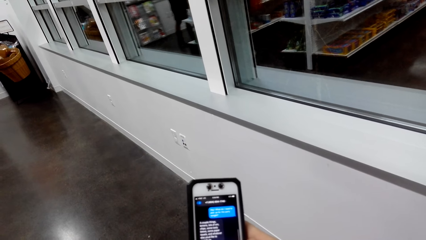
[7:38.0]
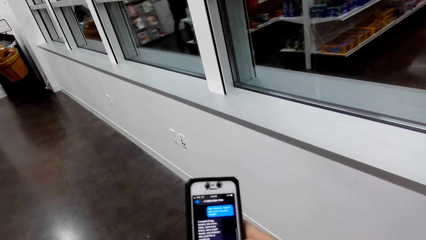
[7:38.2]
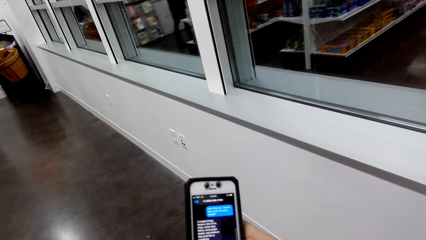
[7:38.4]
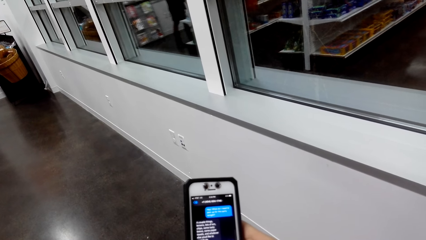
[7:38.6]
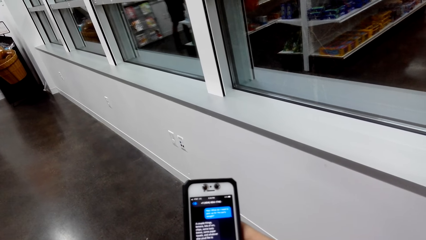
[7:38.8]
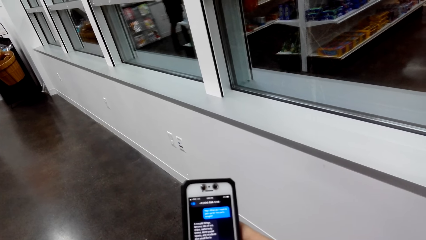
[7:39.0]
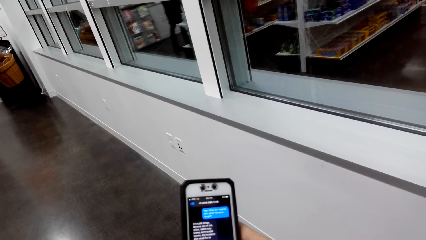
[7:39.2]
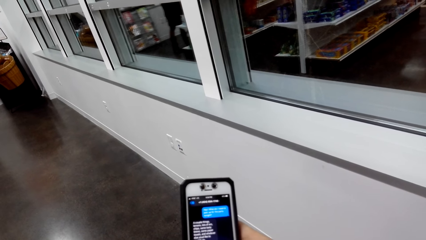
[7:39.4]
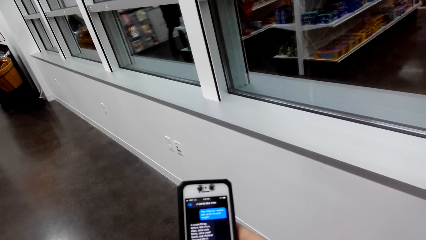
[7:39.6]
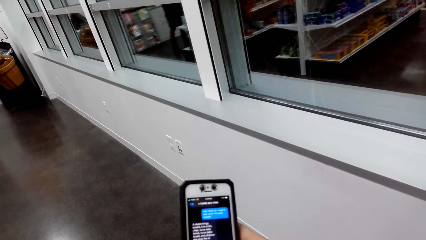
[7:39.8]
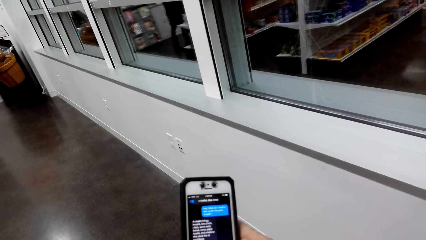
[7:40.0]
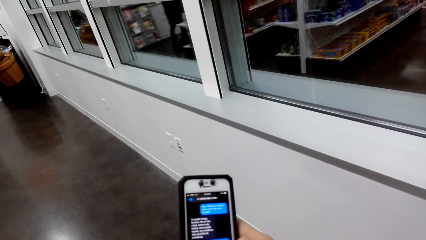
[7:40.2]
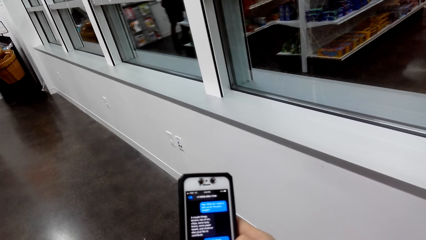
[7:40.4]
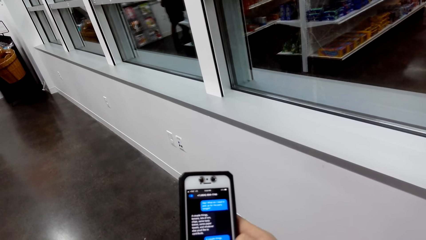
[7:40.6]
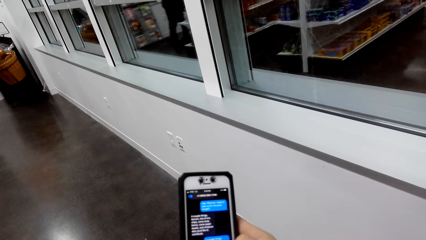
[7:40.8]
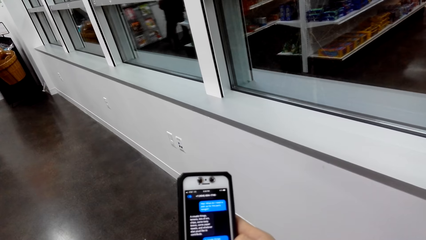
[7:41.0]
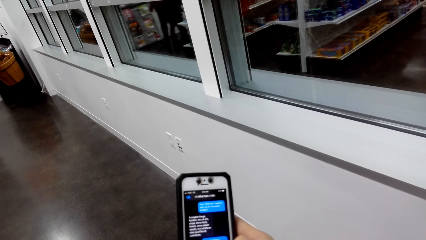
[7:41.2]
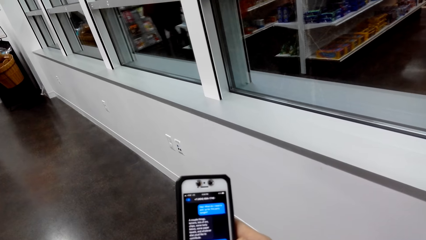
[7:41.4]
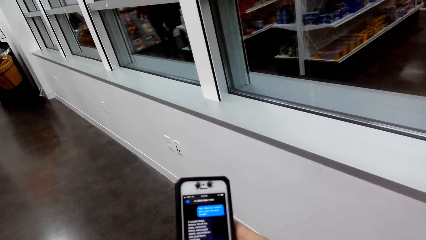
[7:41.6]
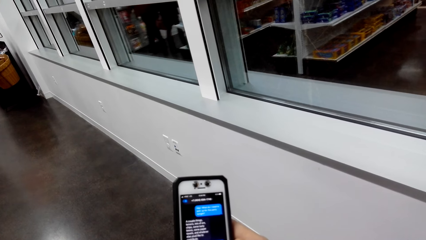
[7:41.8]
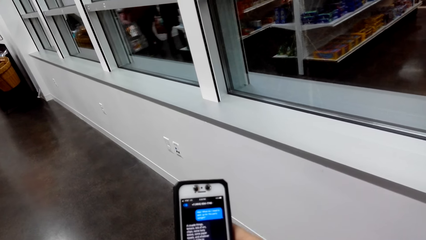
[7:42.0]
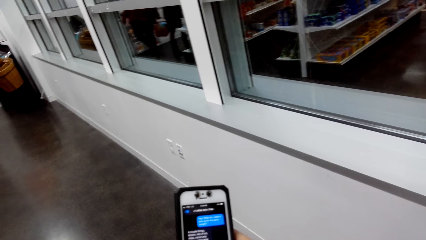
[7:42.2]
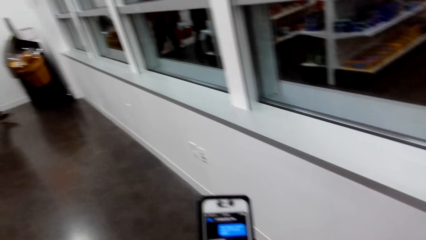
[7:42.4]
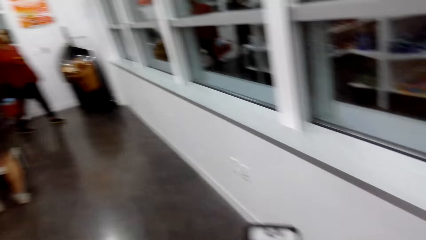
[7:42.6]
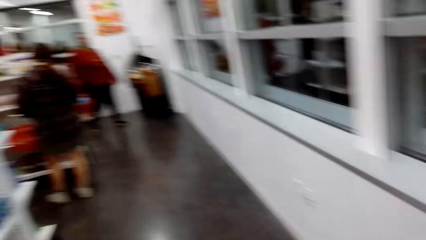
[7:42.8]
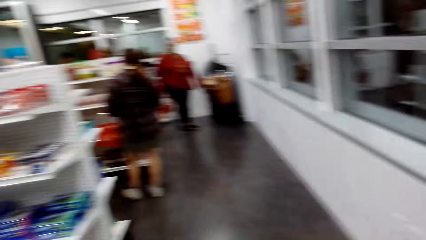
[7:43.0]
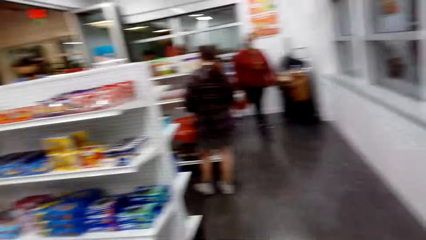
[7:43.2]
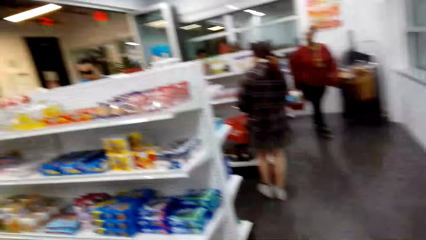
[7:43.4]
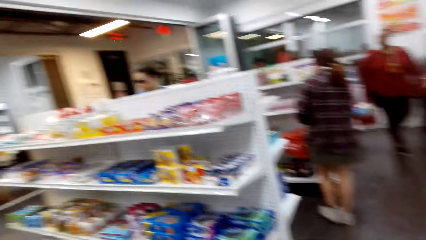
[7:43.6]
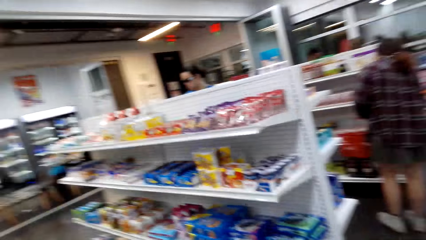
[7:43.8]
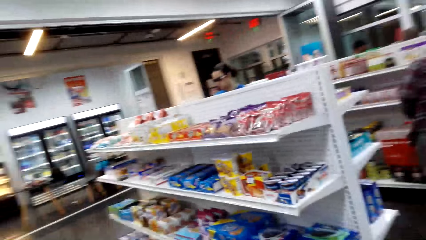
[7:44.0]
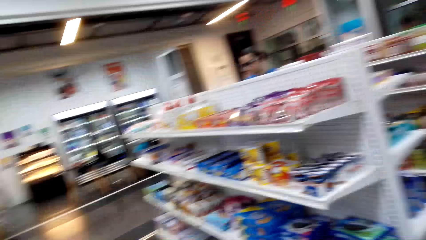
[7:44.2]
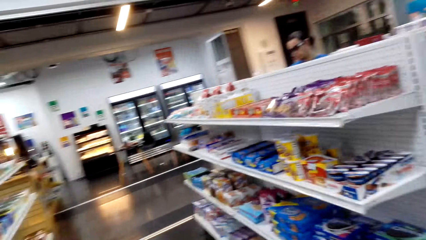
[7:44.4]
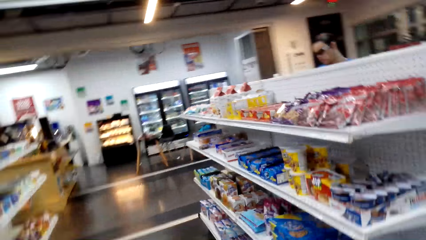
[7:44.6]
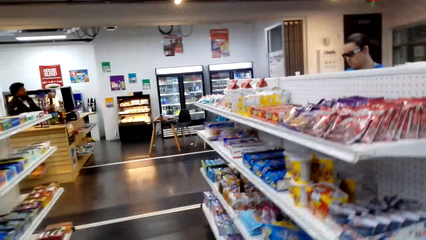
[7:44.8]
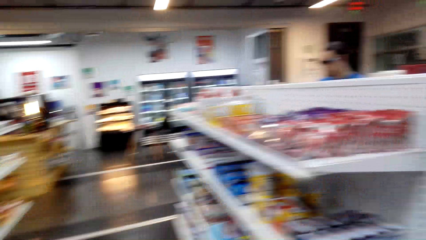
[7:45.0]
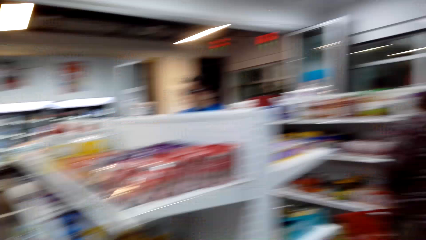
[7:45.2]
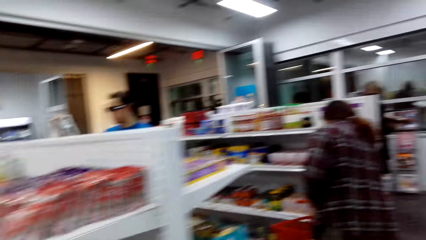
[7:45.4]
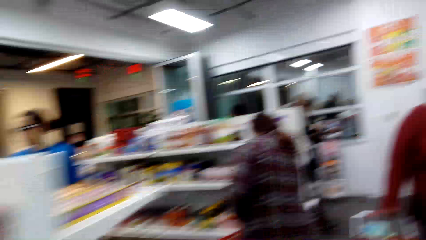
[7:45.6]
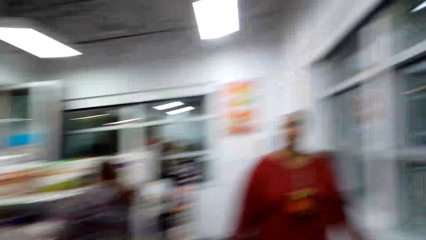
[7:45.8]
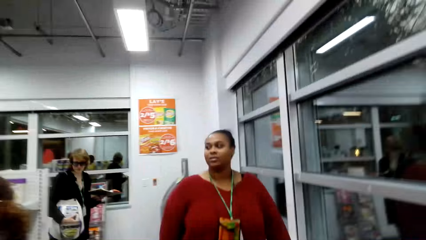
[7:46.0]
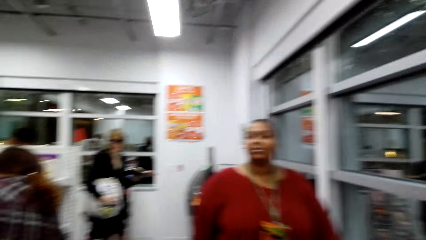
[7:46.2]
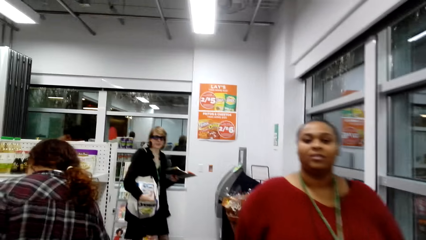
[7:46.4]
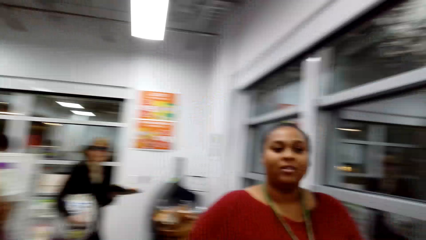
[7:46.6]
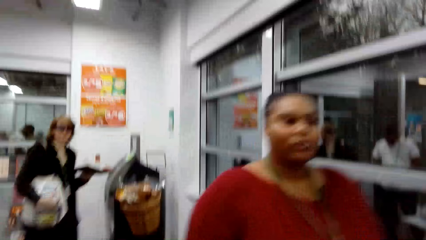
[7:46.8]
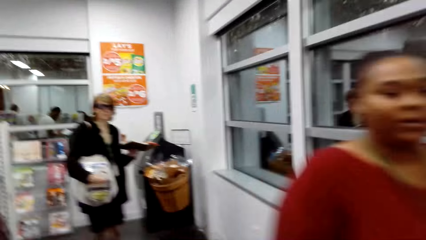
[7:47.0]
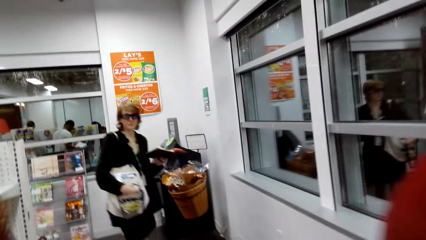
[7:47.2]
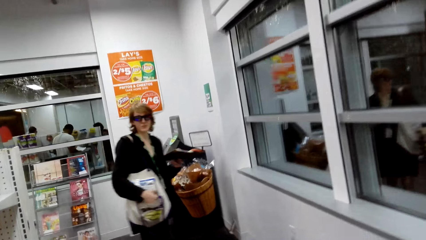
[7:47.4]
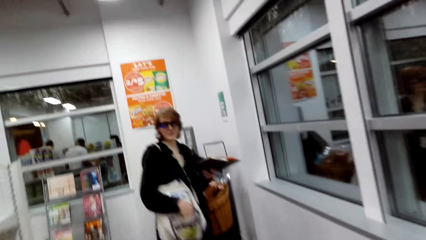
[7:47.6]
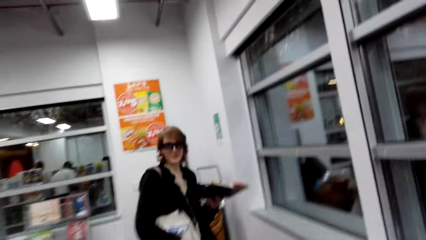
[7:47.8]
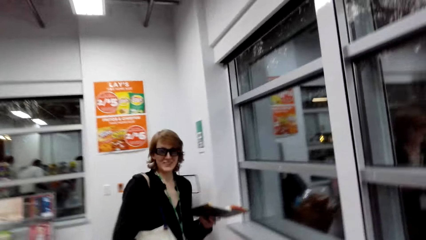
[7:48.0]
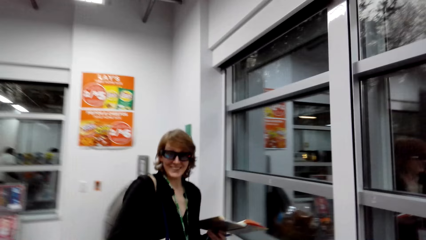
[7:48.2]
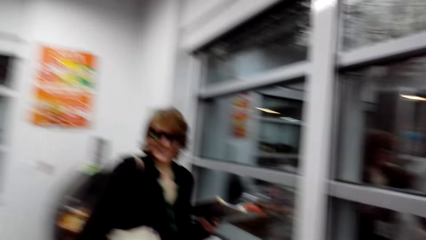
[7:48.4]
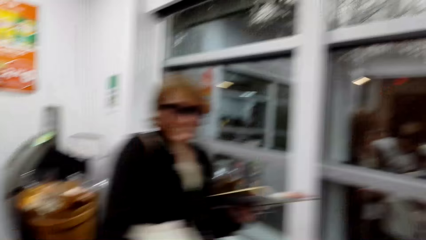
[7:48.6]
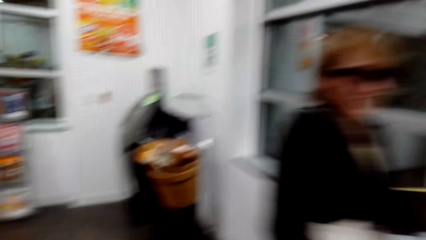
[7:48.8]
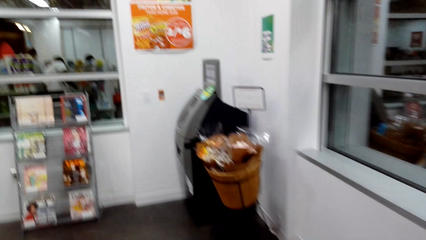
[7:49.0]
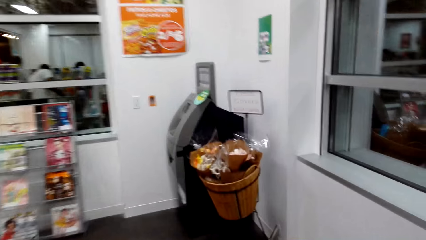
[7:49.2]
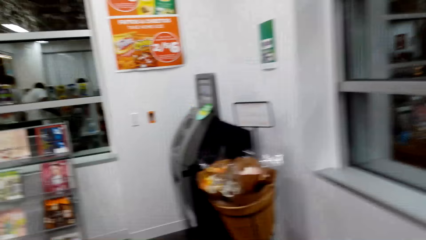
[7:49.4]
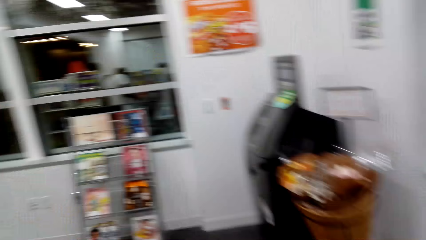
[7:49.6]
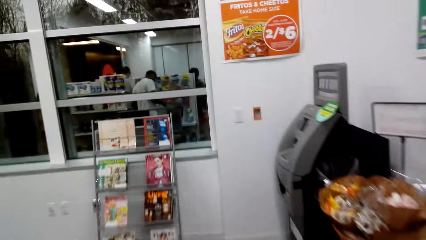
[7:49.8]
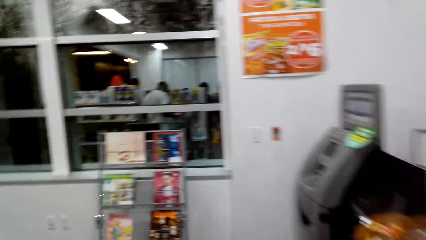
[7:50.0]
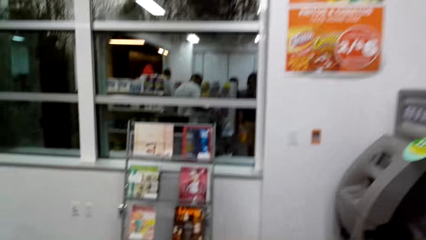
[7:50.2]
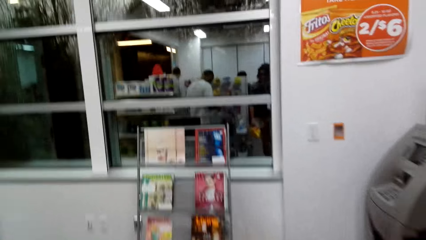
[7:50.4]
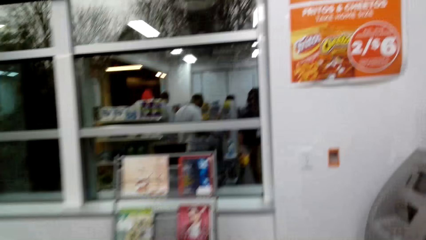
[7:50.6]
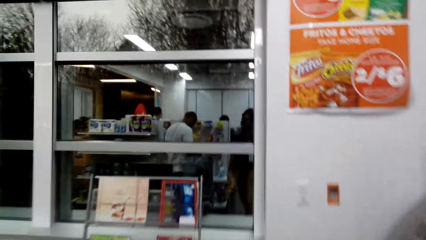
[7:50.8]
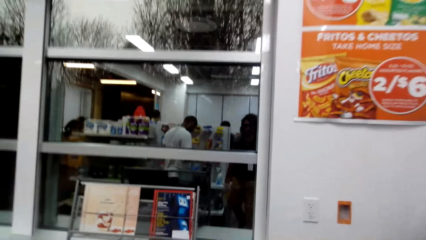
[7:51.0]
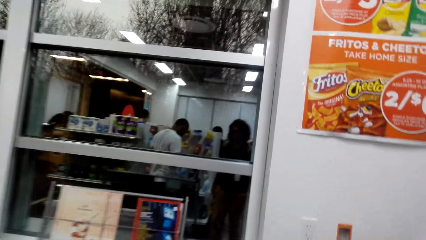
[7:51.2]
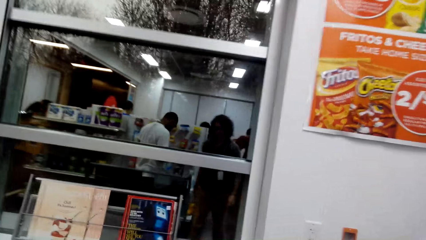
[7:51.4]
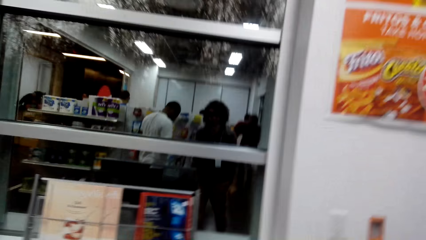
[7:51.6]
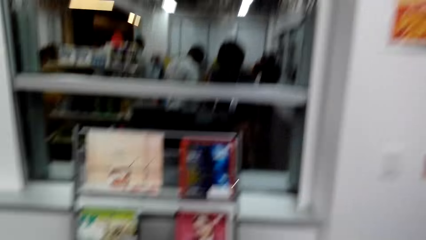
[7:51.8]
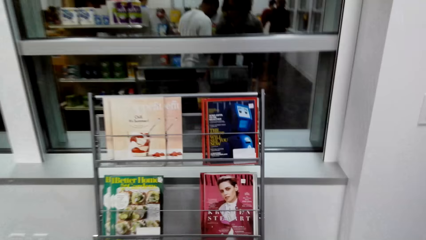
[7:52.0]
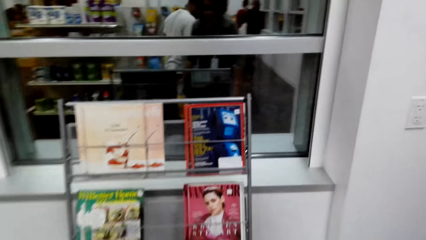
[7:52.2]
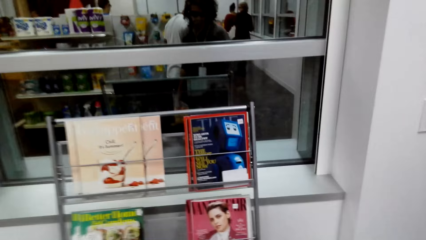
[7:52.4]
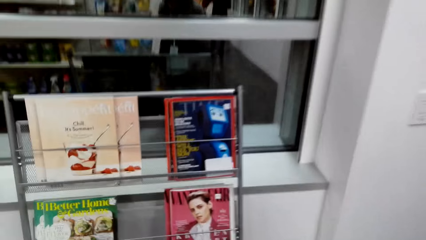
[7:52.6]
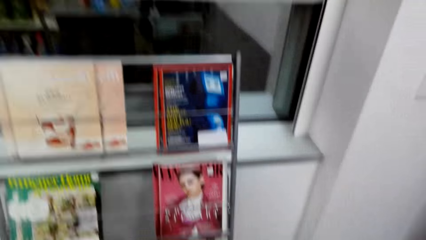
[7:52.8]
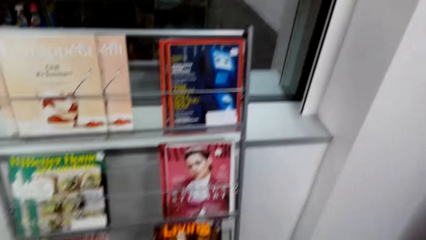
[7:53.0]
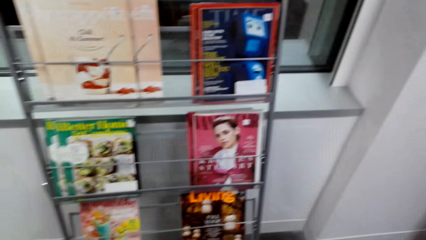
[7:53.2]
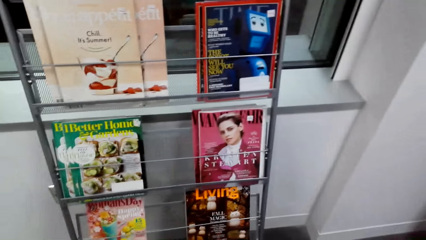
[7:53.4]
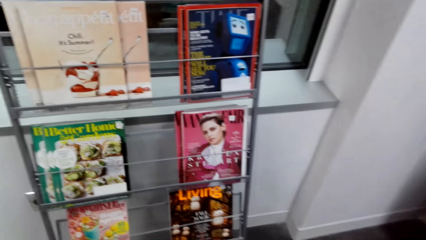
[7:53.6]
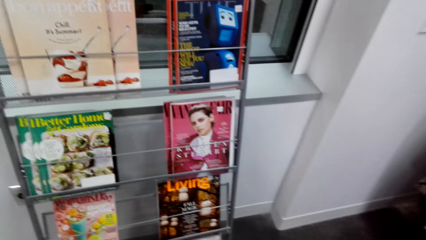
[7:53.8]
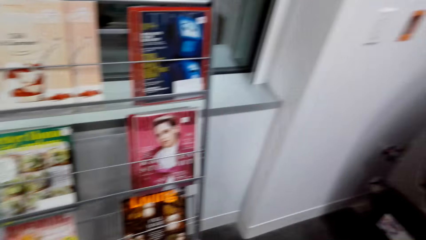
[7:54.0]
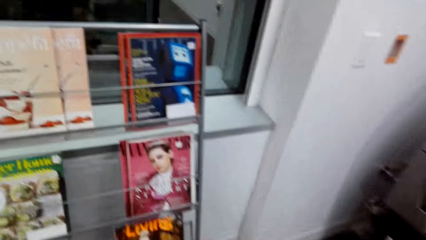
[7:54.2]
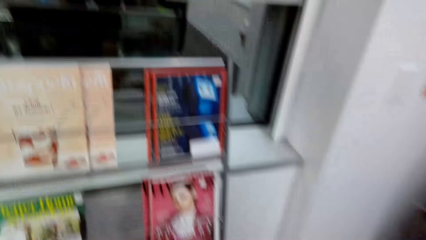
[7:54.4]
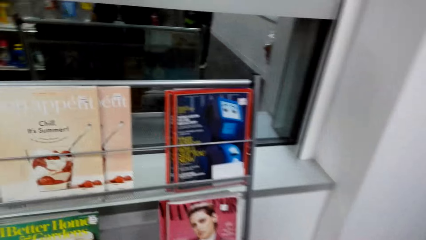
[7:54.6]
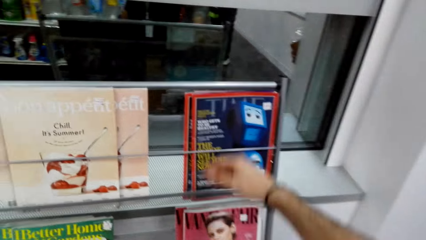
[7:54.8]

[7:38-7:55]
The camera wearer stands. They scroll the phone. A lady walks in the supermarket. Another lady stares at the items on the shelves. The camera wearer walks in the supermarket. They look around the supermarket. A third lady walks in the supermarket. The first lady interacts with the third lady. The camera wearer walks around the supermarket.
